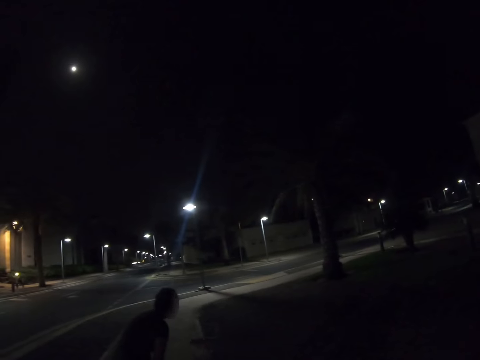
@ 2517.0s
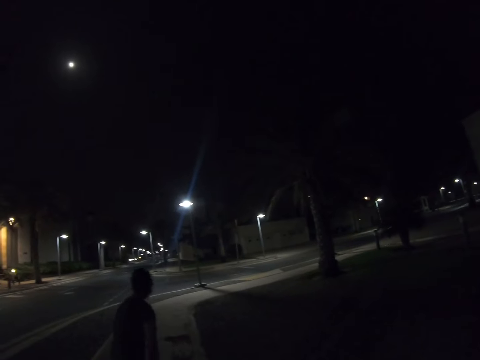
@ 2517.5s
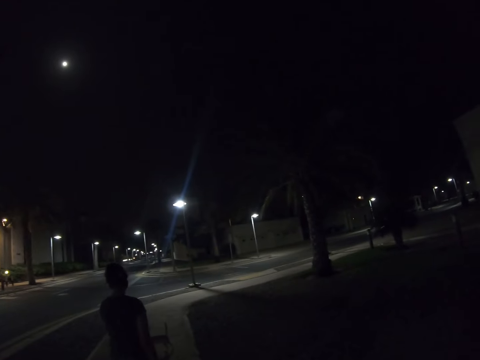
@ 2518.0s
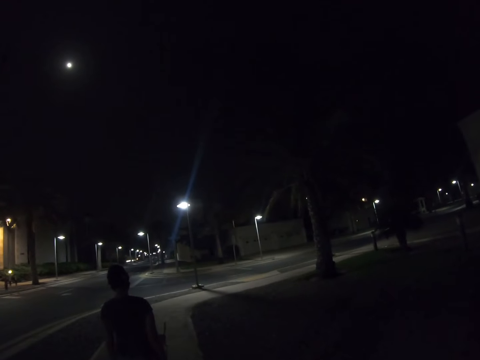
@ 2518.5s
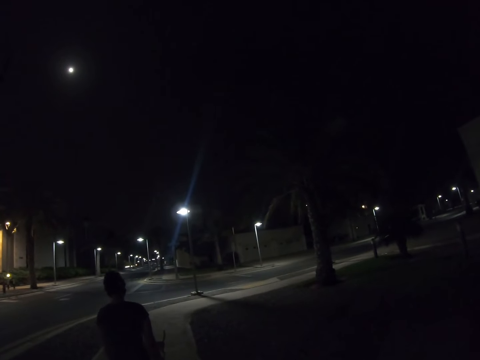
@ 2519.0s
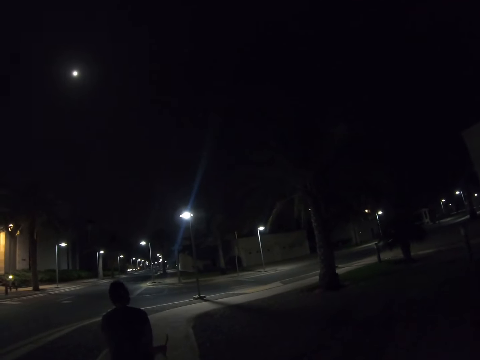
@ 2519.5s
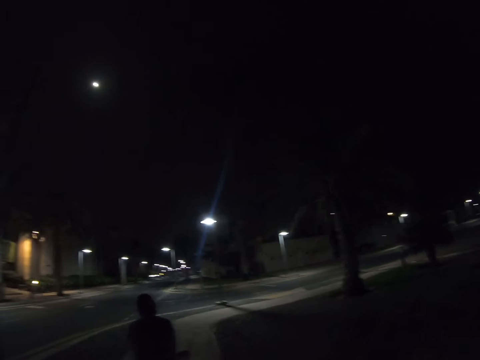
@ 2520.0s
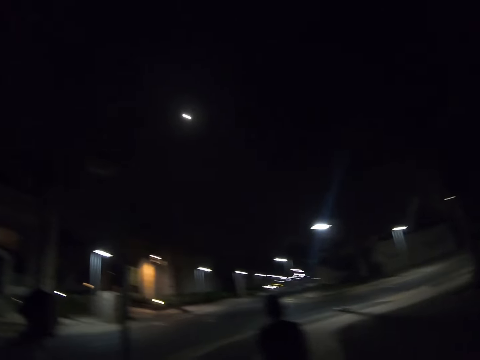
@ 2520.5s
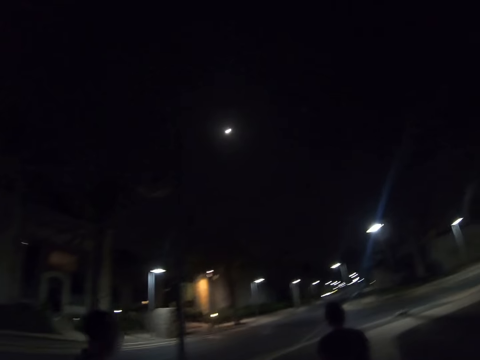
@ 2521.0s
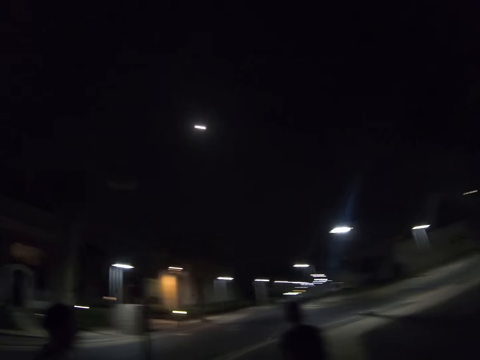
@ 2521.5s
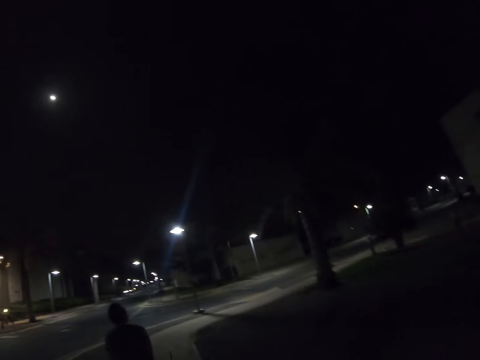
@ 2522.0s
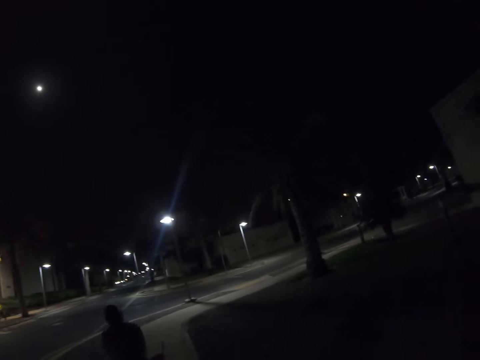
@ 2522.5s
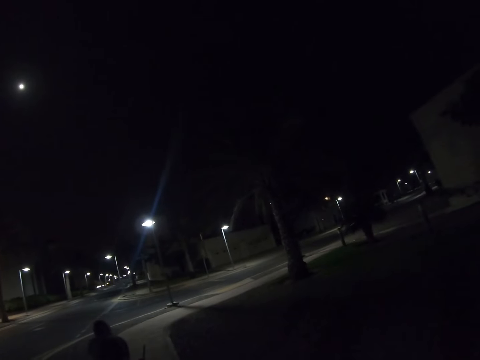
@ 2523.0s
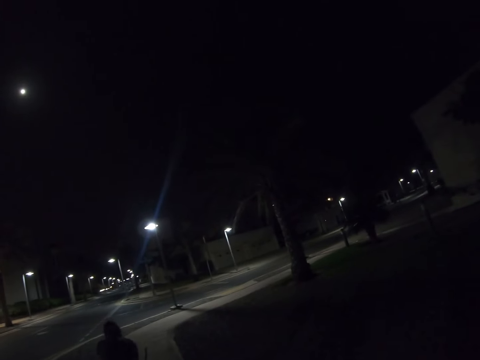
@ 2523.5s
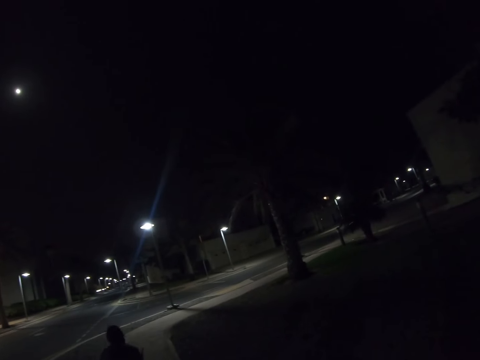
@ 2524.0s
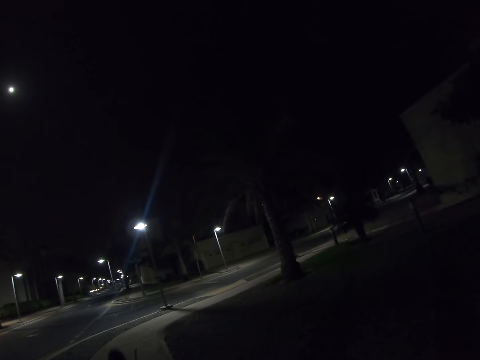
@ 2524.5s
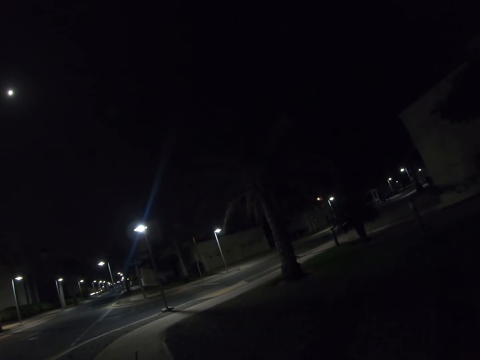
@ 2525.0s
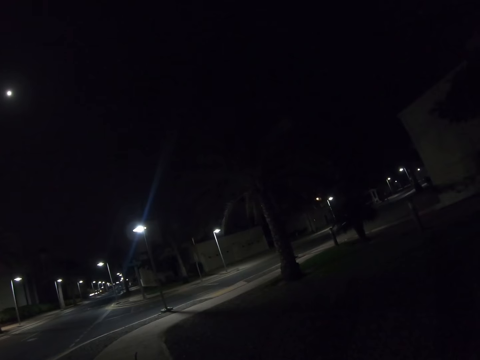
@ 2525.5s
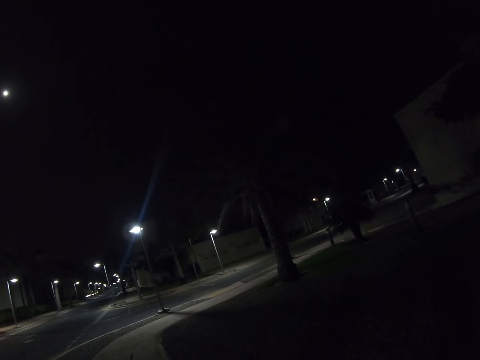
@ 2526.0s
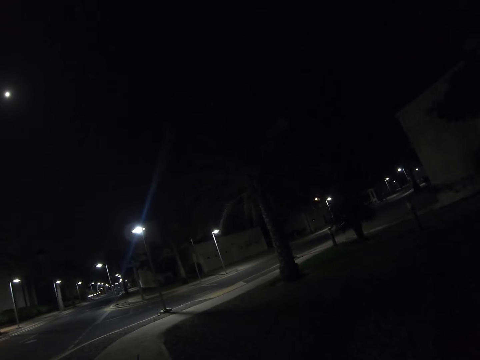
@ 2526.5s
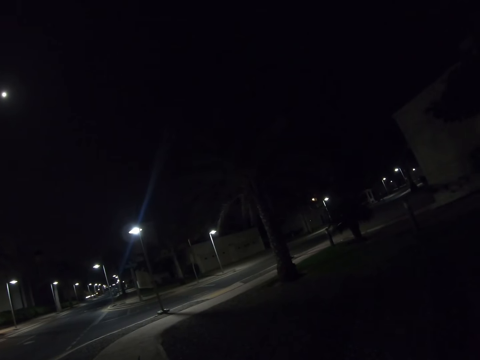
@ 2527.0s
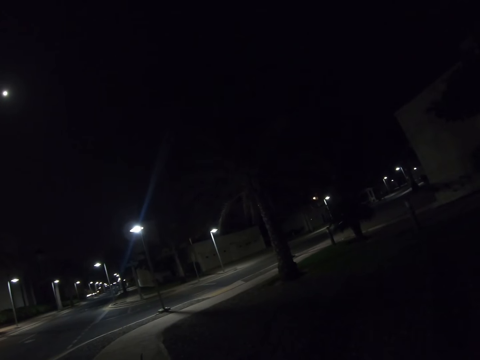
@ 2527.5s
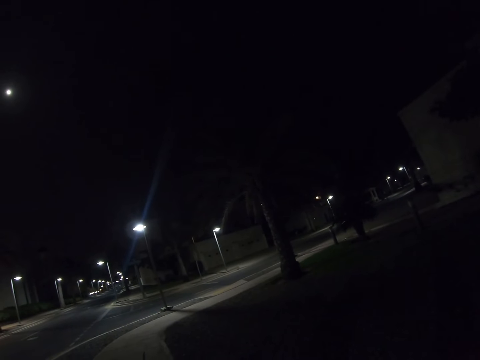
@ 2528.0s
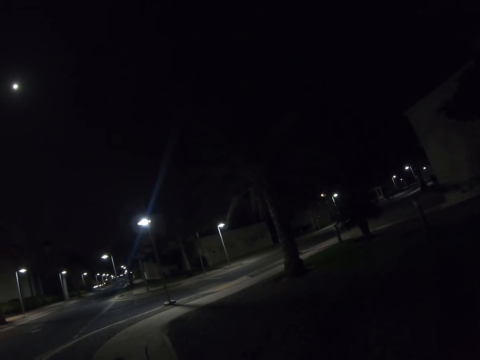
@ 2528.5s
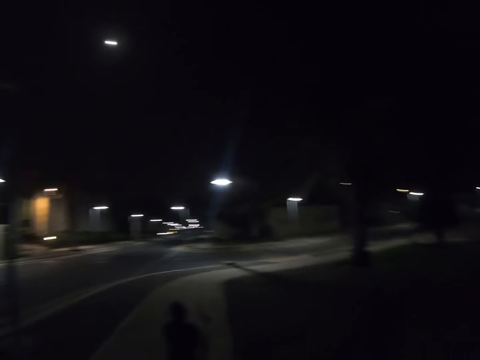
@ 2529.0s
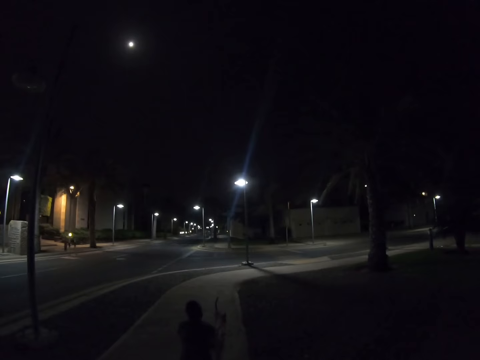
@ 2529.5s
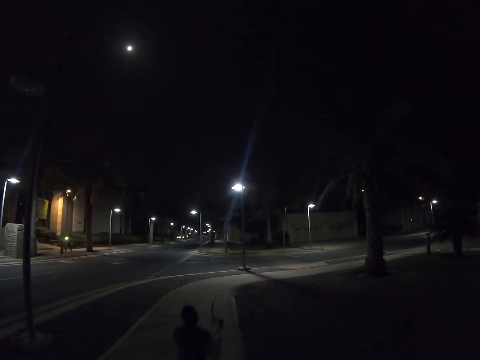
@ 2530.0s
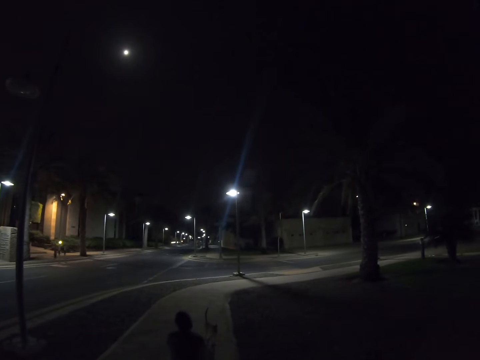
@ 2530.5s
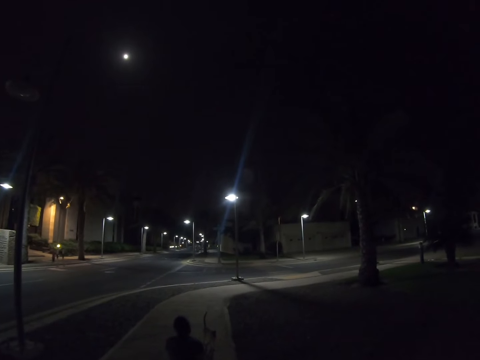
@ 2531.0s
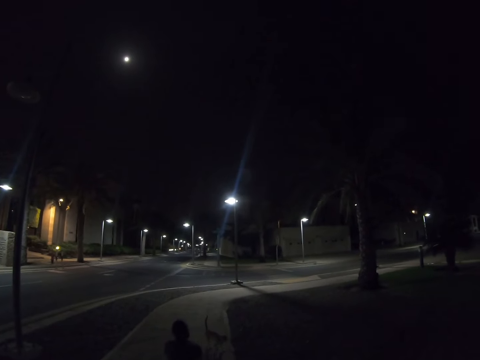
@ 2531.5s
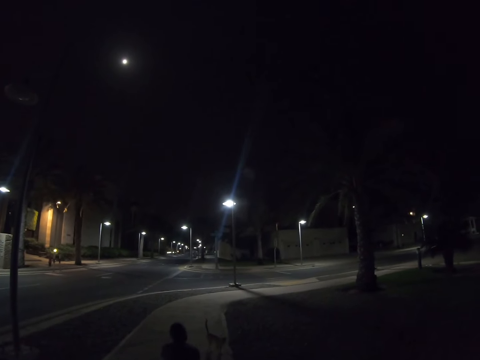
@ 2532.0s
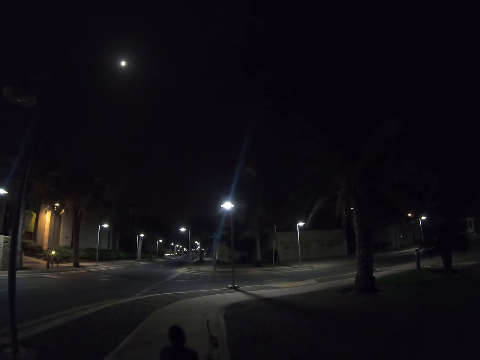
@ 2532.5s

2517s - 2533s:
The woman stands. The camera wearer stops. The woman turns, bends, and stands. The camera wearer looks at the woman. They look at a man. They look at the woman. The woman bends. The camera wearer walks. They look at the woman.

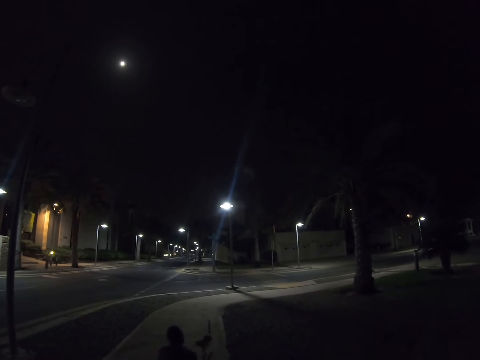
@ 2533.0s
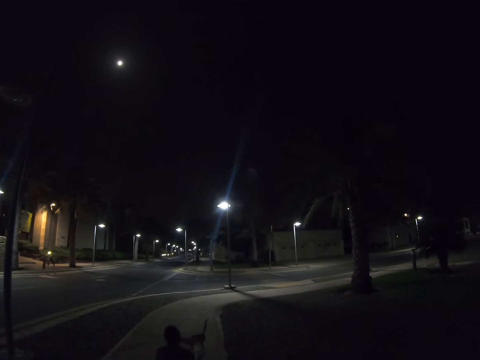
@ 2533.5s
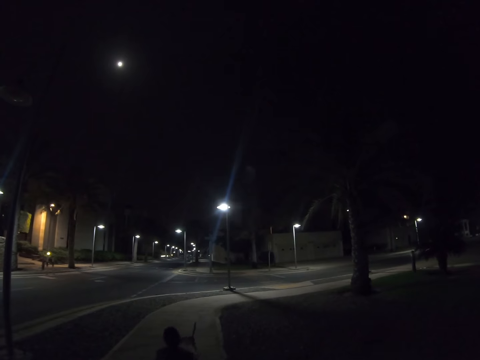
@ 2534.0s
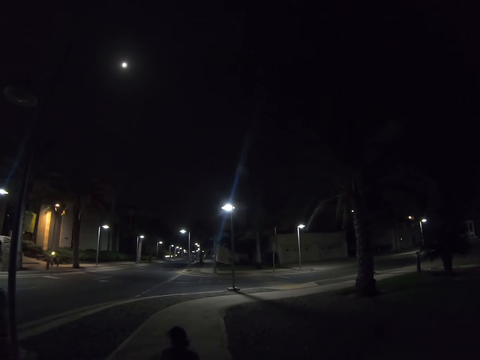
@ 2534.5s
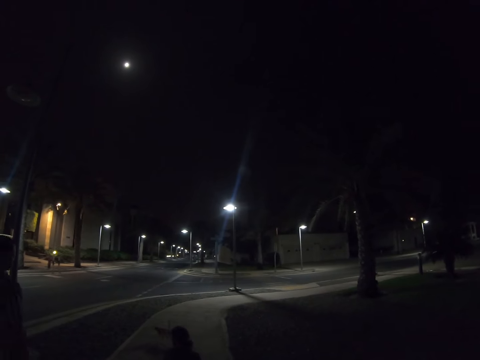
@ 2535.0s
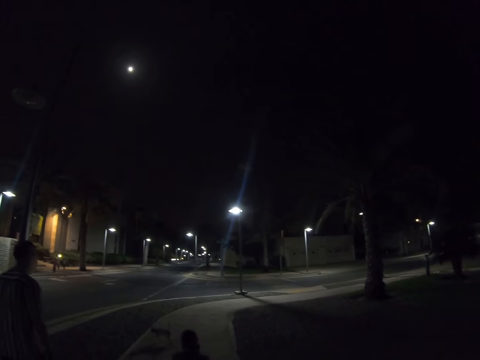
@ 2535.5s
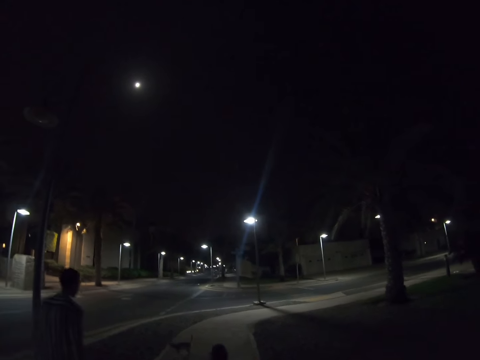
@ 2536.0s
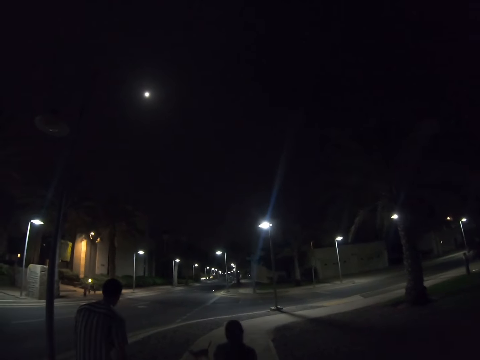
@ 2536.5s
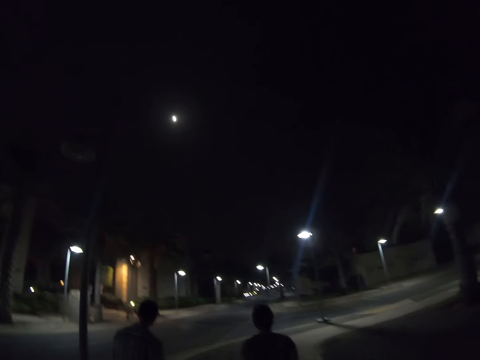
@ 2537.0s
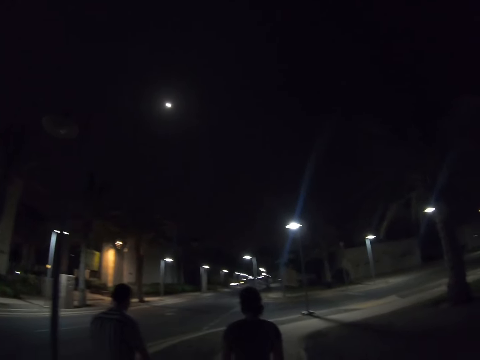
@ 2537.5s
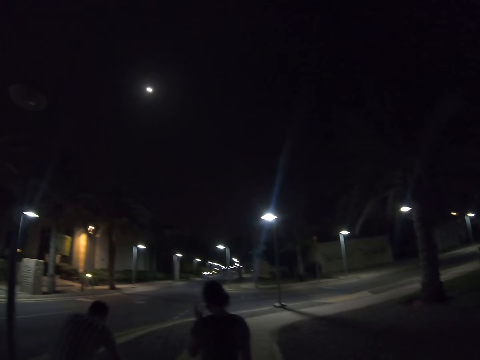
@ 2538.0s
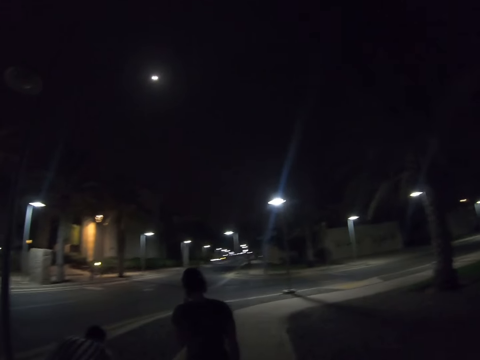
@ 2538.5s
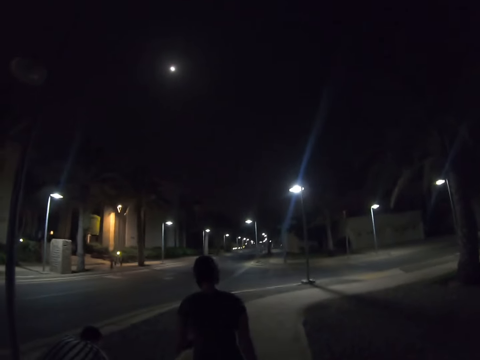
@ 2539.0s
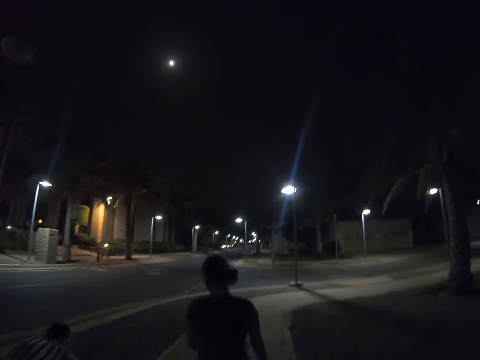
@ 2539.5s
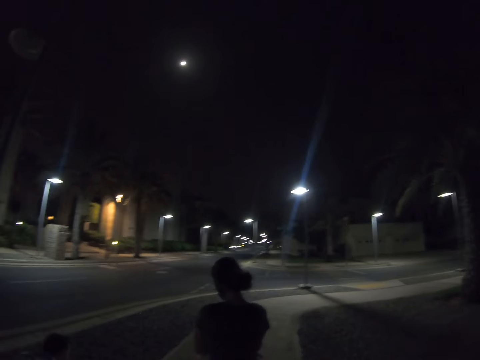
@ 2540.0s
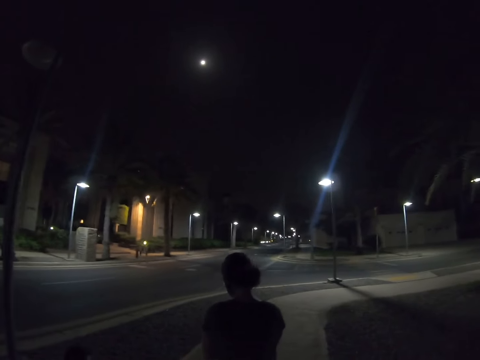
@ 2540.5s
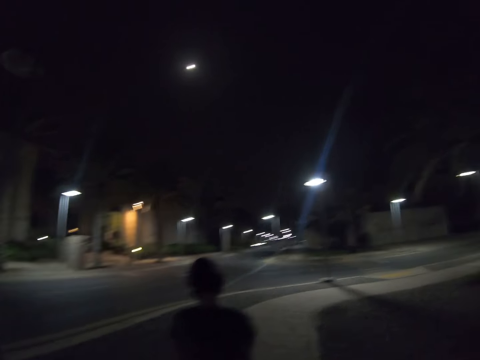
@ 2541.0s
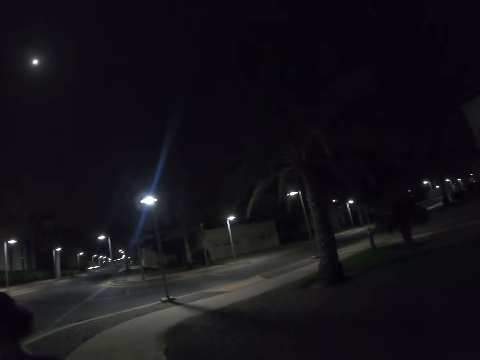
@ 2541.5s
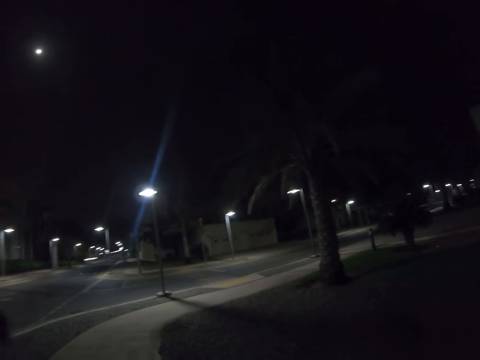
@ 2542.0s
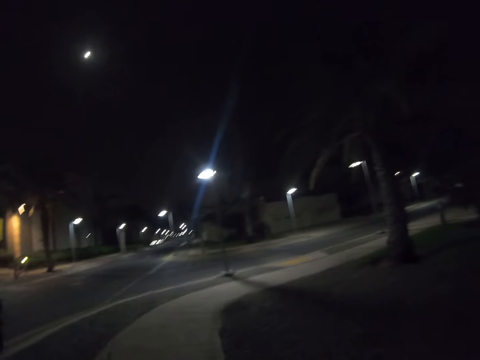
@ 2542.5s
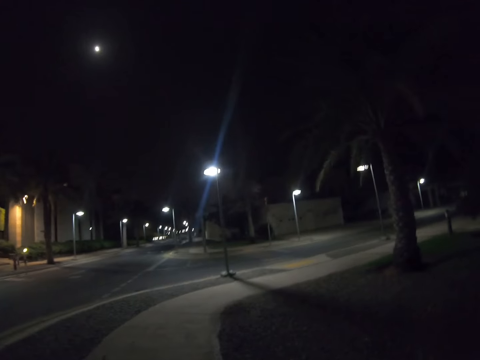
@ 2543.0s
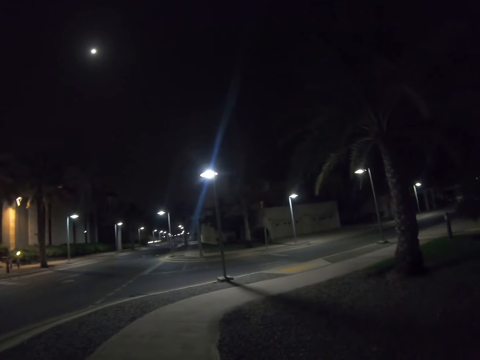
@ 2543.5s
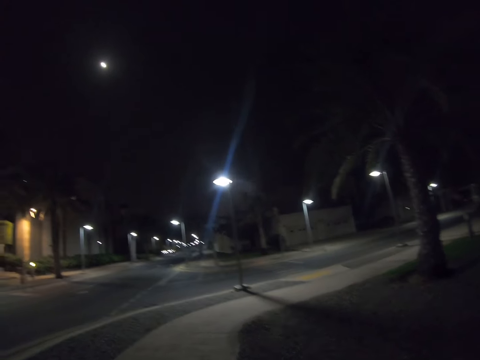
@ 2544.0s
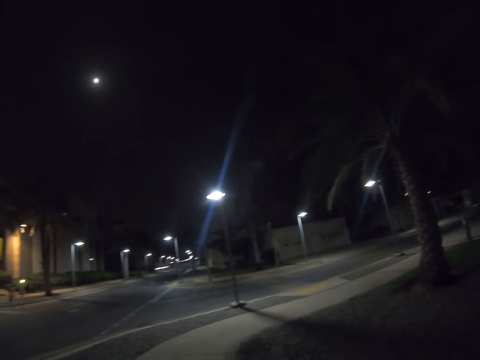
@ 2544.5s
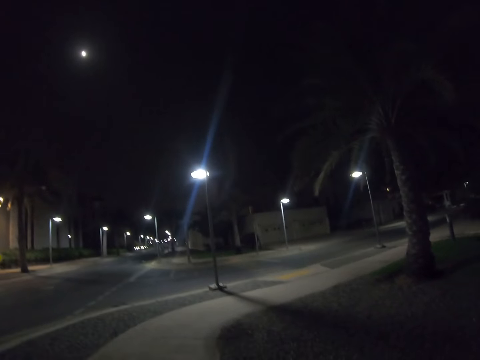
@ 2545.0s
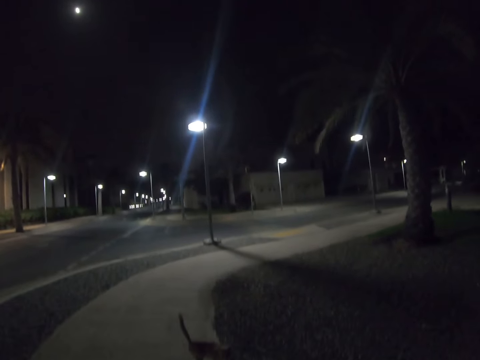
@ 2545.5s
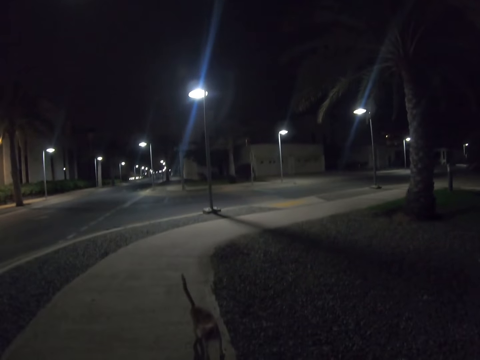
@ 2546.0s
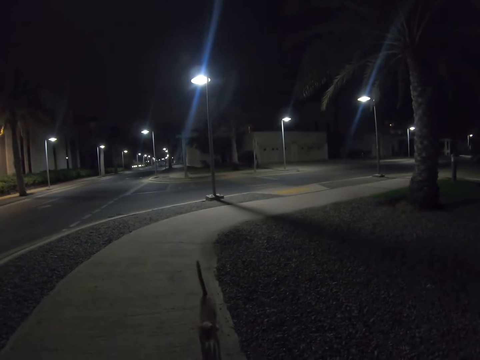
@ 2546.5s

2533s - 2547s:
The man walks on the road. He walks on the road again. The woman stands. The man bends. The camera wearer walks on. The woman walks on the road. The camera wearer walks on the road.
